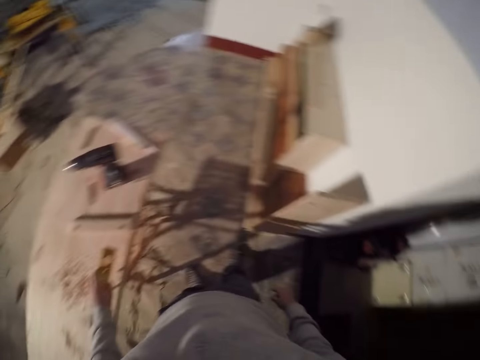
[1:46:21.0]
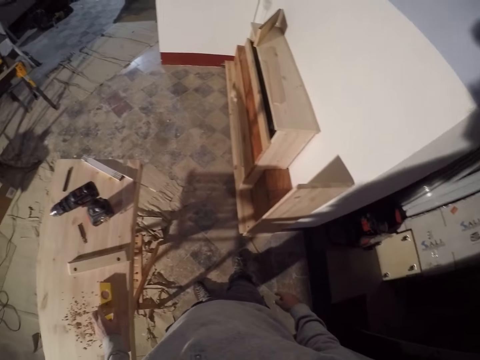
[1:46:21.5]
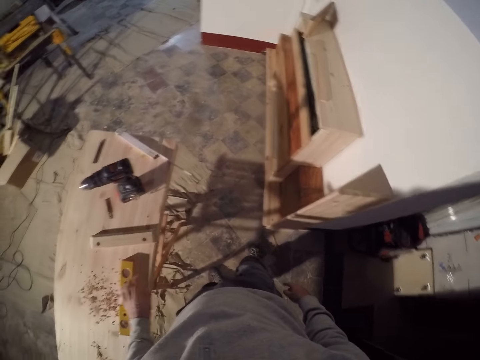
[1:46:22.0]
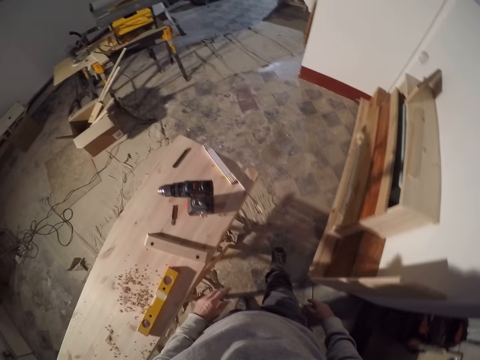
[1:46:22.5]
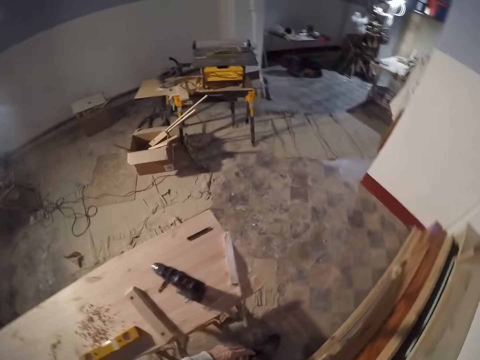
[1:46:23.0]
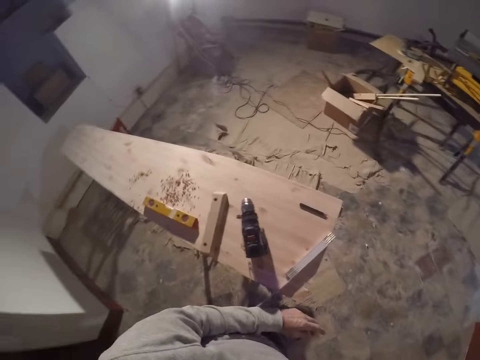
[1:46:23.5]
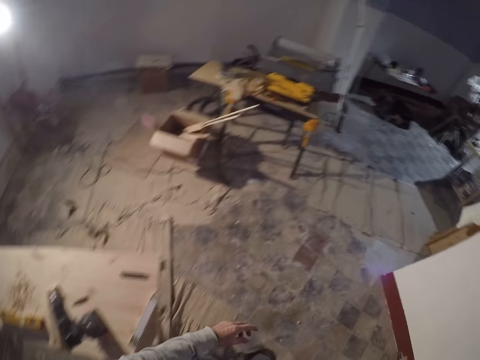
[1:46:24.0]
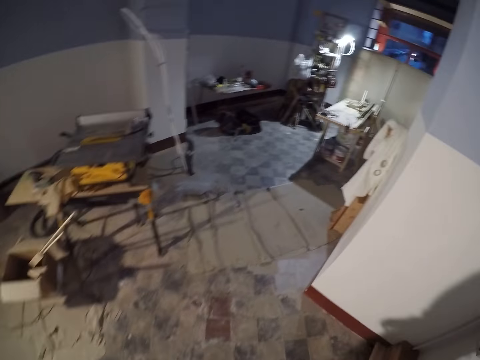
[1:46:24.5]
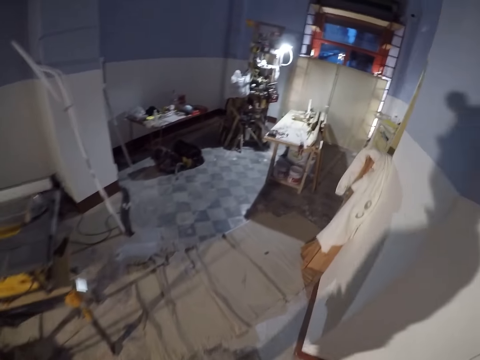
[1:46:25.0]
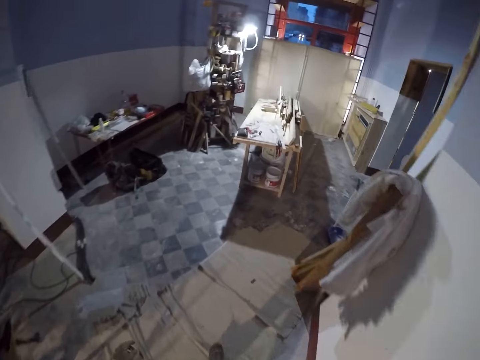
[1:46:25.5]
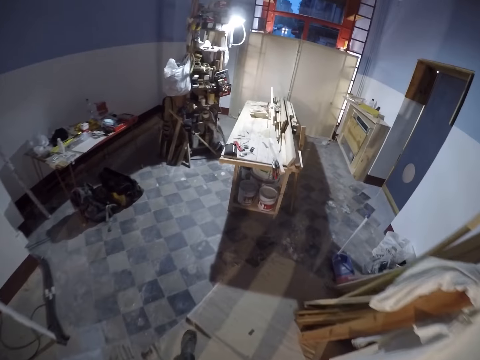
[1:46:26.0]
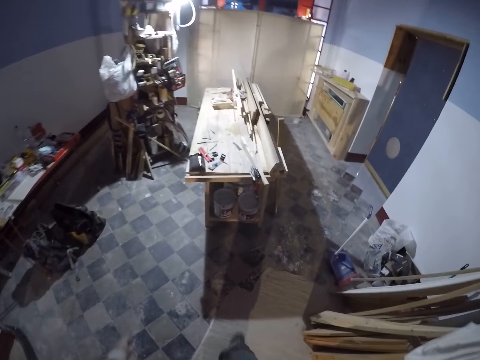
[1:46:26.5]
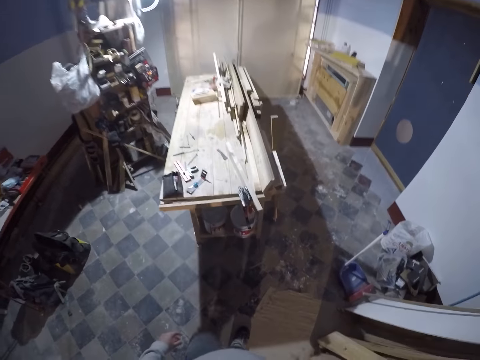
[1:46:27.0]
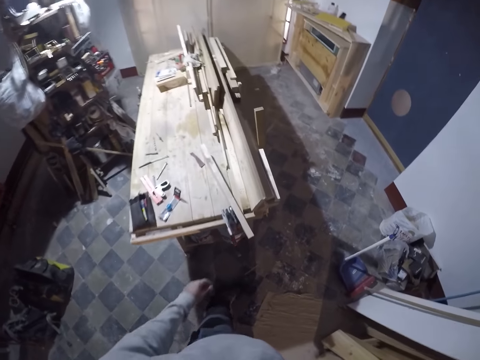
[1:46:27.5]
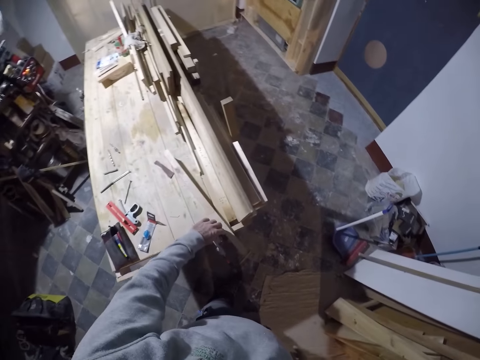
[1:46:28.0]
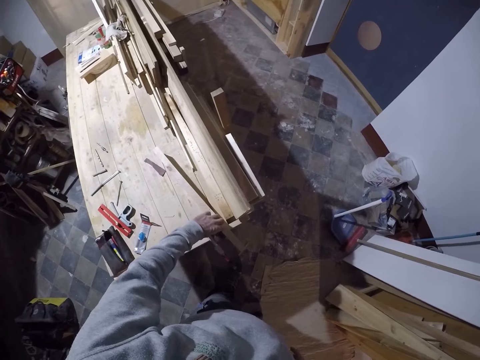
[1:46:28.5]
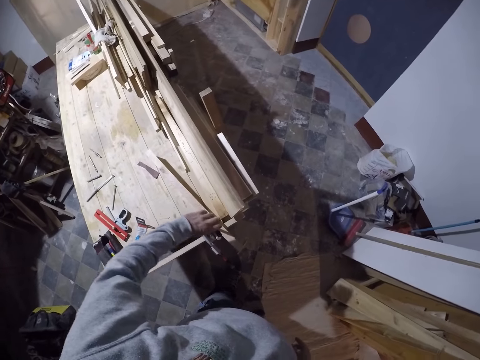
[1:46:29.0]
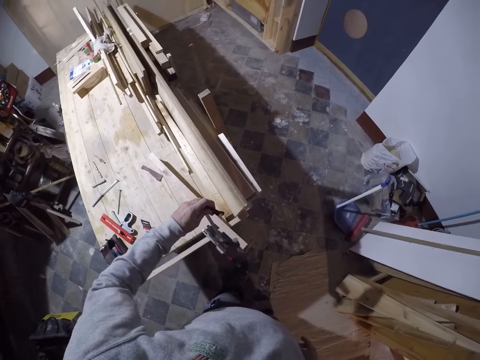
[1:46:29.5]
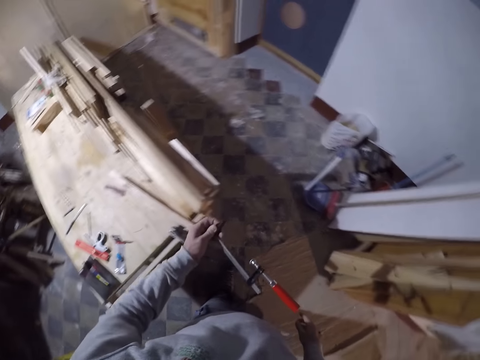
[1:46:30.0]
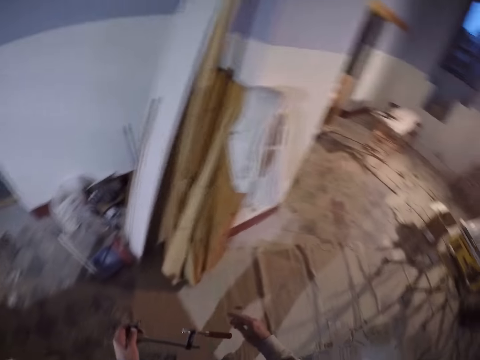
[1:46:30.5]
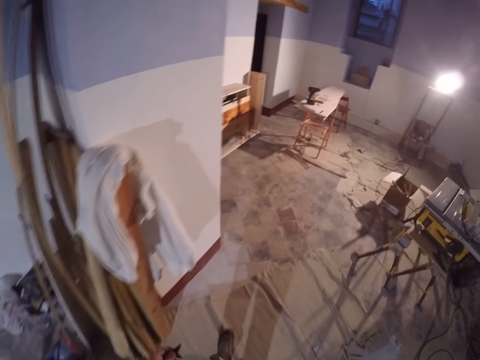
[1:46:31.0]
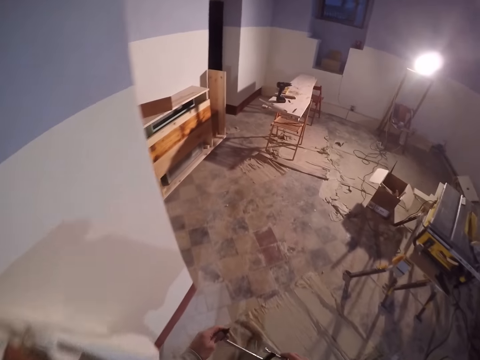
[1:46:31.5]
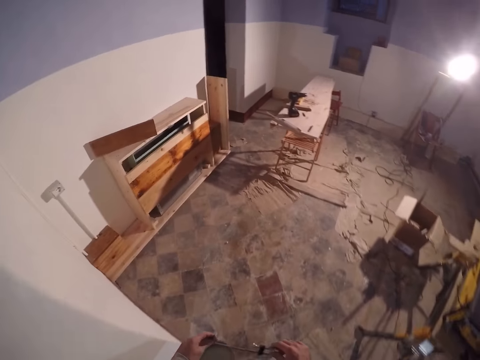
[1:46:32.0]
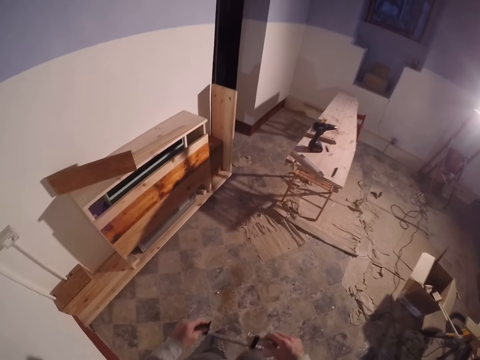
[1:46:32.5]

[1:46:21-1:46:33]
The camera wearer drops the spirit level in his right hand on the plank. He walks into the workroom. He lifts a screw clamp on the workbench with his left hand. He holds the screw clamp with his left hand. He walks into the room.
